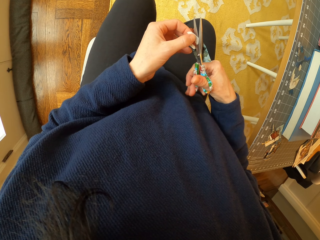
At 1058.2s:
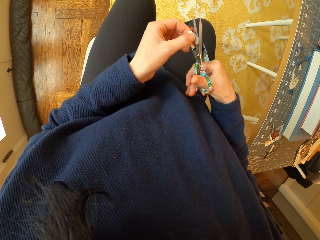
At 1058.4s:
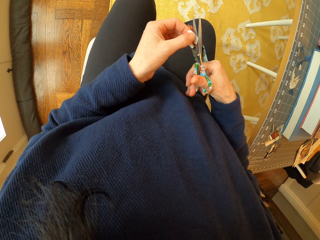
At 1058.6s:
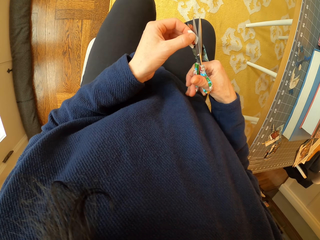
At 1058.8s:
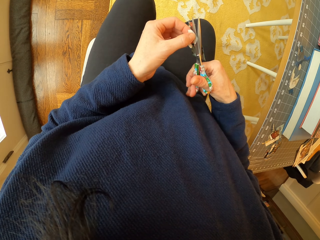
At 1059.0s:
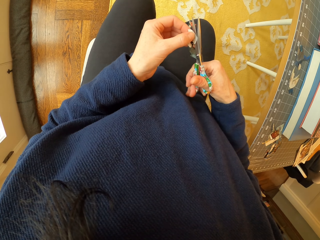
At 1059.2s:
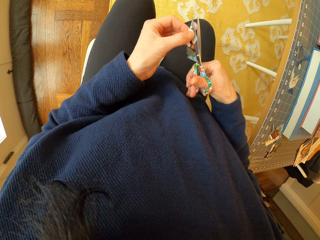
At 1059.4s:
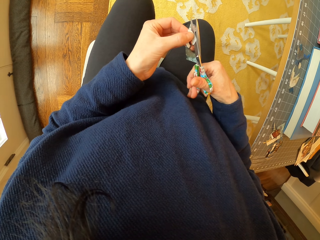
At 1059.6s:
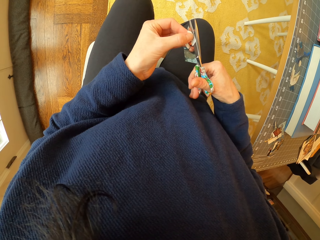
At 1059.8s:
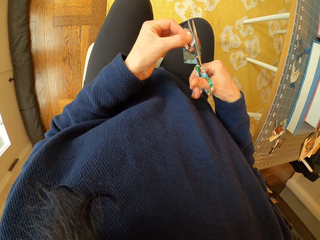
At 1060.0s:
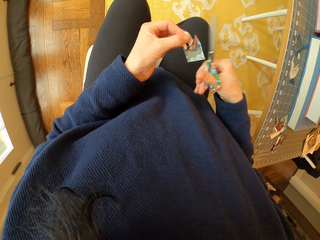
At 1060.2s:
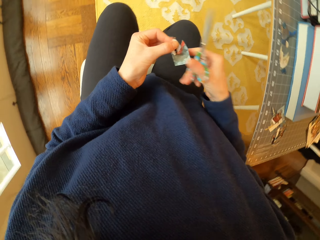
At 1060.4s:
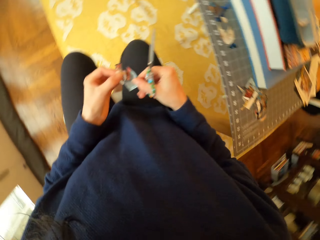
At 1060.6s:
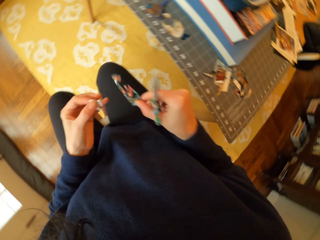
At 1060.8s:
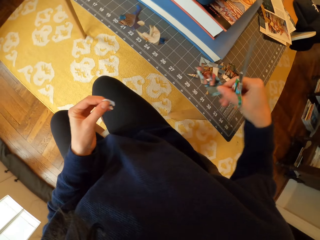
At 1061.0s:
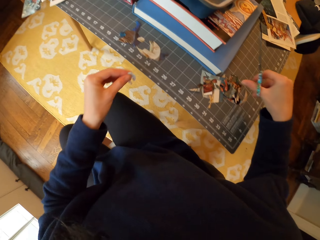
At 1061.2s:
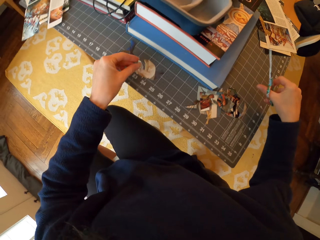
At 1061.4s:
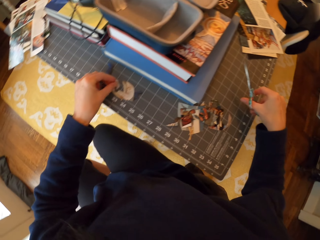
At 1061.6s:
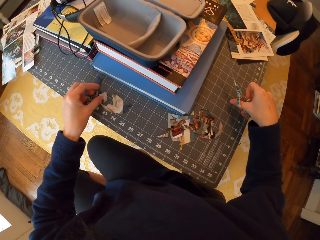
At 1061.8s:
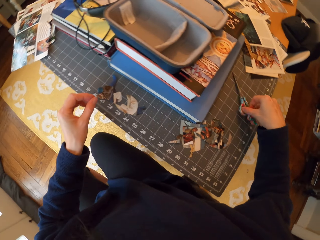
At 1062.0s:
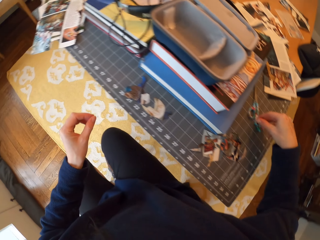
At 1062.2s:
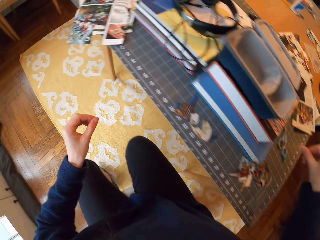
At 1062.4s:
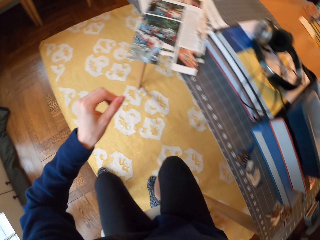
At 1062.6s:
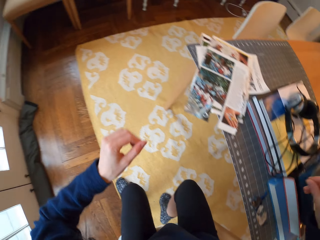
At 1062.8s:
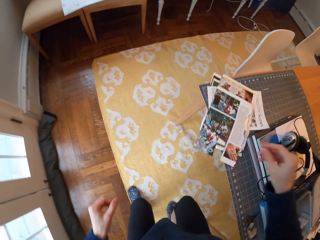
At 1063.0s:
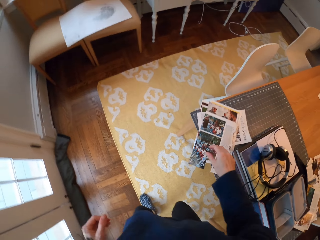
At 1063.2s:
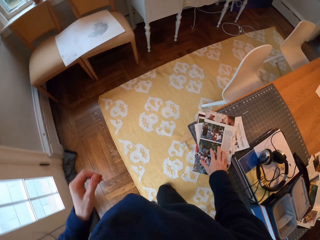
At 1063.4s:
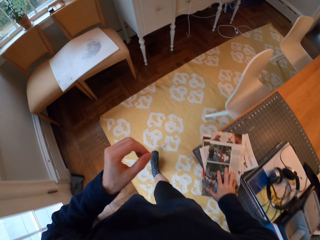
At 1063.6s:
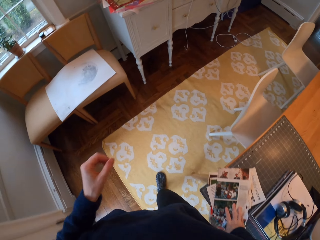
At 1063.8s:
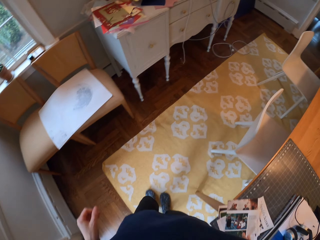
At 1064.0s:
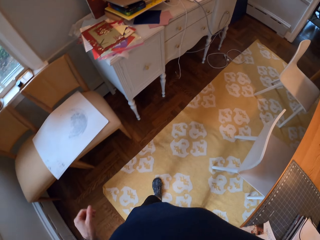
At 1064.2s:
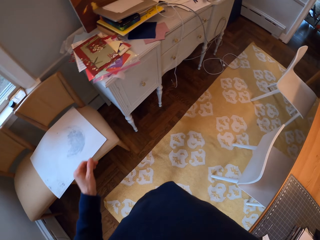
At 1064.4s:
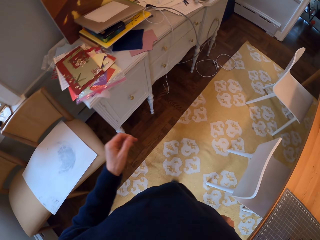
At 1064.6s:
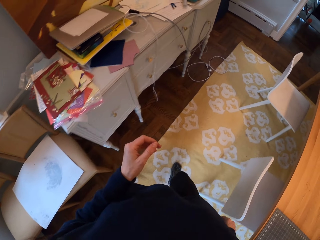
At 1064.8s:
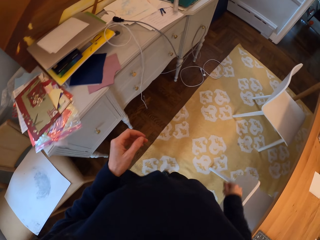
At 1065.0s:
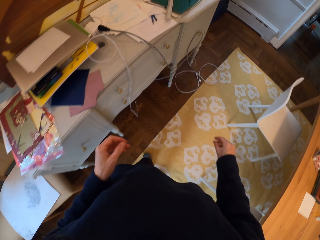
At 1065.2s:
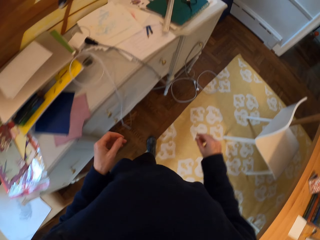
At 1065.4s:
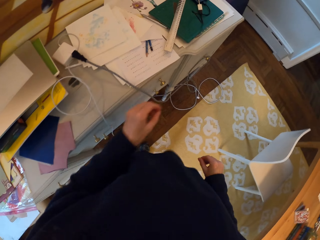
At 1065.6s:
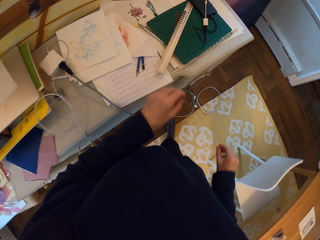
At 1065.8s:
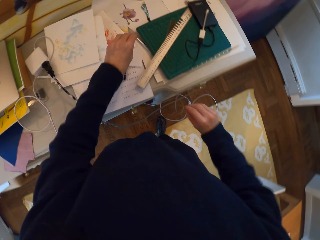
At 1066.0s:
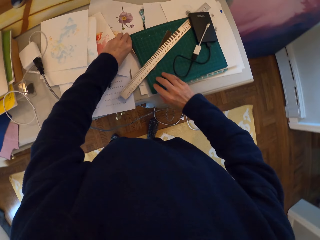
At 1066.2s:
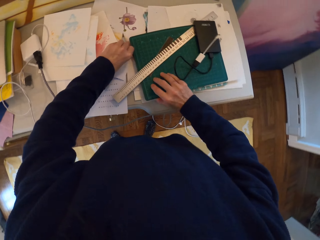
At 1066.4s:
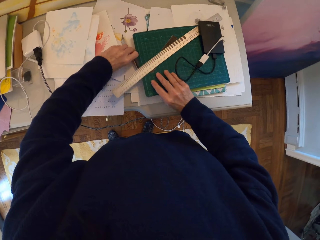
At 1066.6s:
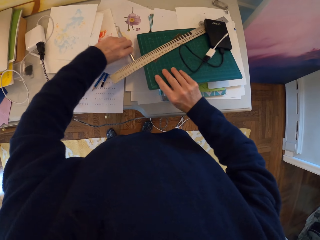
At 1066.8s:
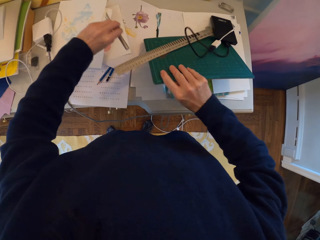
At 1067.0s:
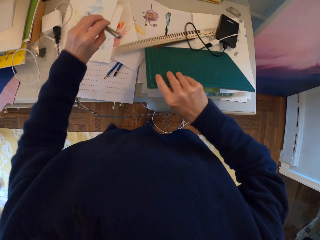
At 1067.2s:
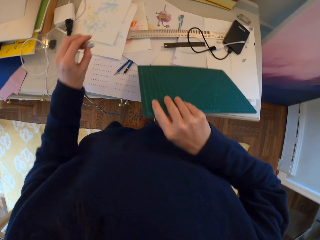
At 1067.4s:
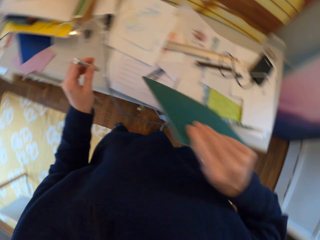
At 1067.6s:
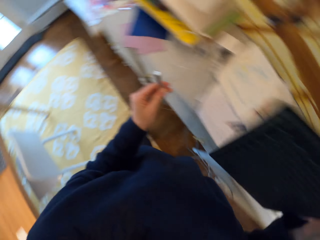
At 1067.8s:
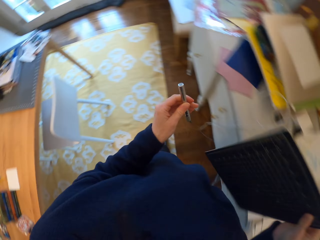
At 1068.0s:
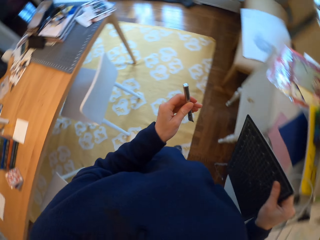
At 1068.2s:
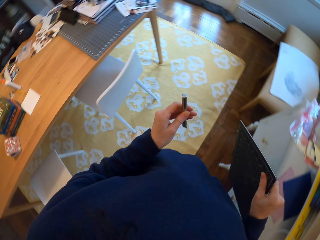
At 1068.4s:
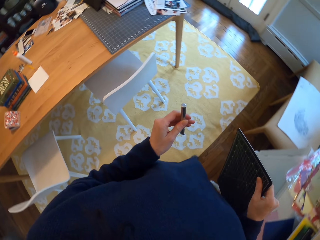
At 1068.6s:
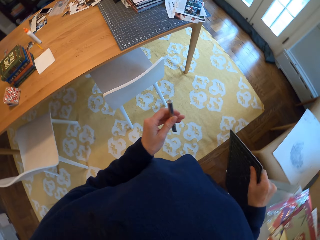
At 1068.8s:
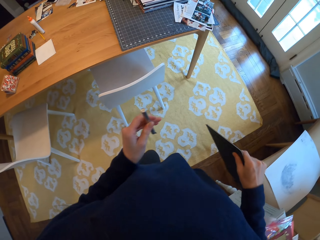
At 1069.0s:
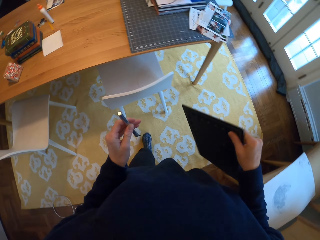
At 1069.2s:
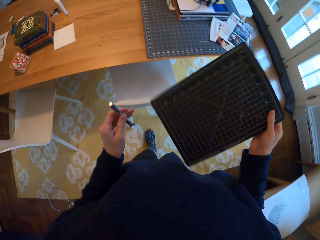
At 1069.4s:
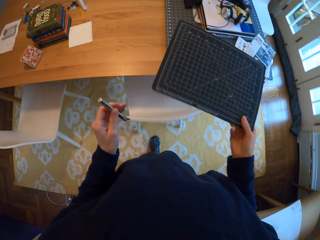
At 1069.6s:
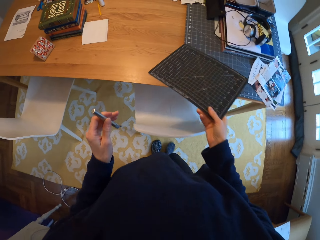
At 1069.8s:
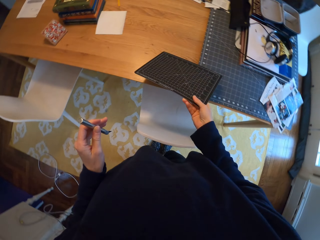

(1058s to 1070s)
The camera wearer picks up a piece of paper. They place the piece of paper on the cutting mat. They place the piece of paper on the cutting mat again. They place the scissors on the cutting mat. They walk in the room. They pick up the cutting mat and pen cutter from the table. They walk in the room.

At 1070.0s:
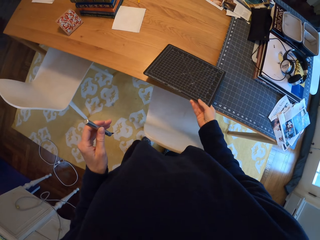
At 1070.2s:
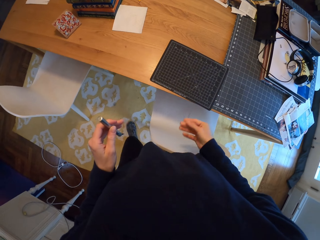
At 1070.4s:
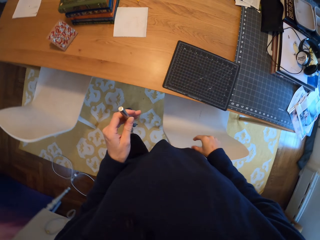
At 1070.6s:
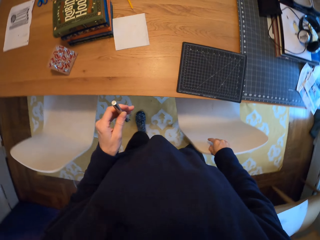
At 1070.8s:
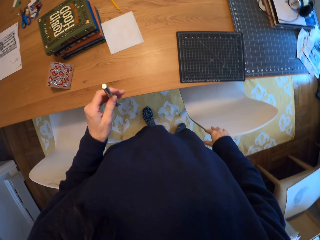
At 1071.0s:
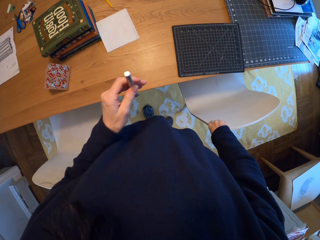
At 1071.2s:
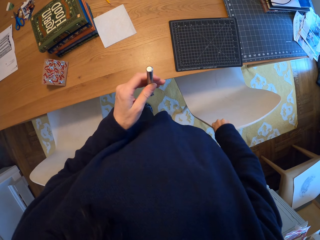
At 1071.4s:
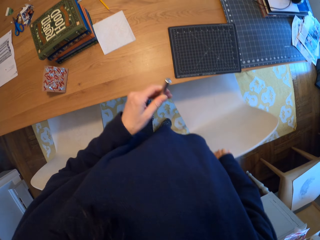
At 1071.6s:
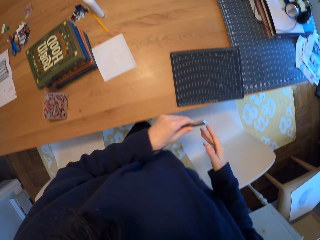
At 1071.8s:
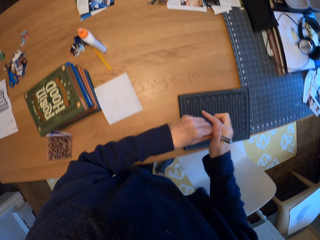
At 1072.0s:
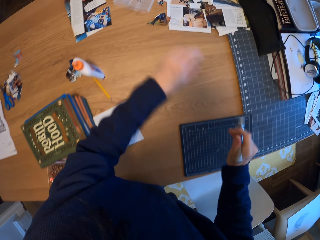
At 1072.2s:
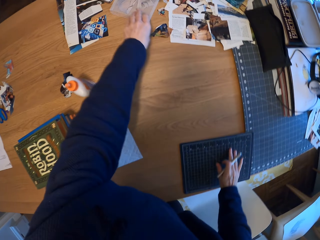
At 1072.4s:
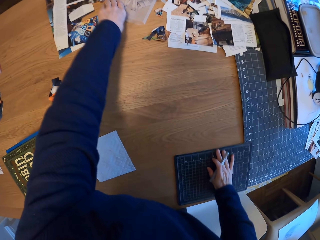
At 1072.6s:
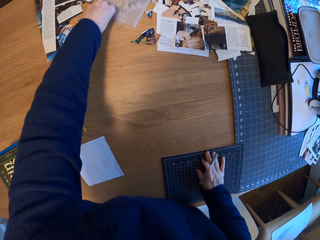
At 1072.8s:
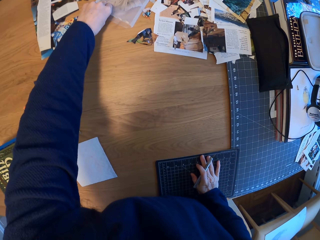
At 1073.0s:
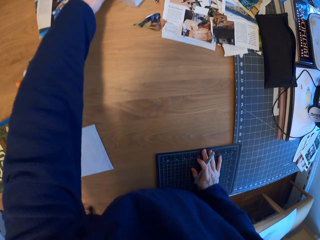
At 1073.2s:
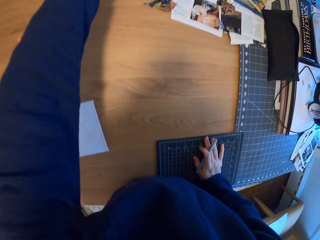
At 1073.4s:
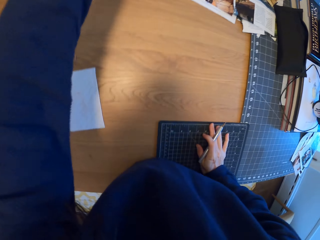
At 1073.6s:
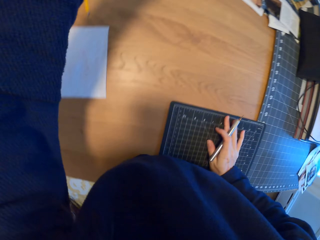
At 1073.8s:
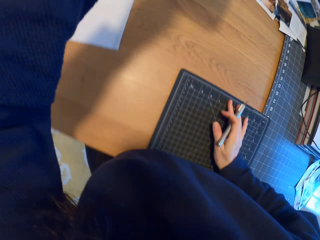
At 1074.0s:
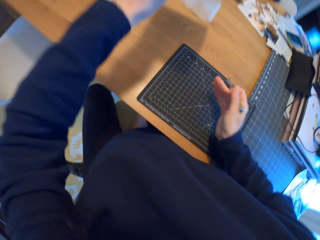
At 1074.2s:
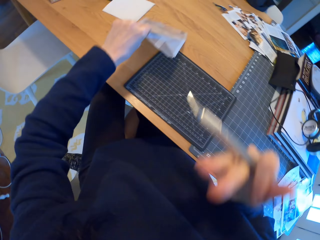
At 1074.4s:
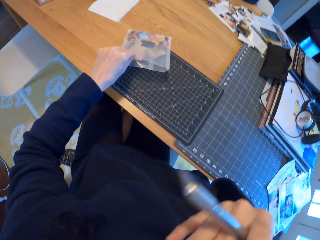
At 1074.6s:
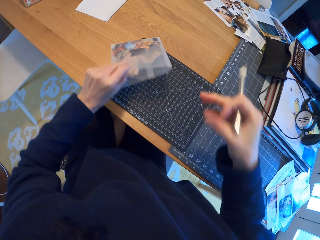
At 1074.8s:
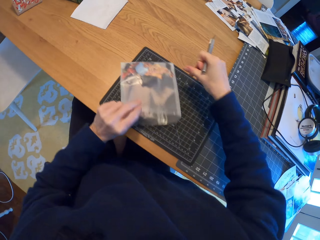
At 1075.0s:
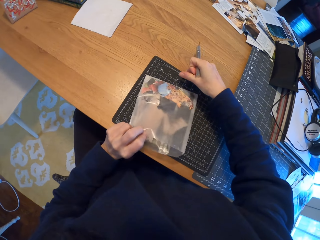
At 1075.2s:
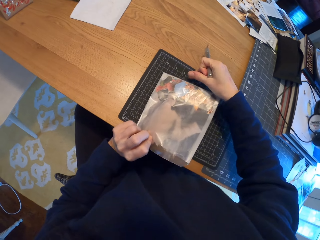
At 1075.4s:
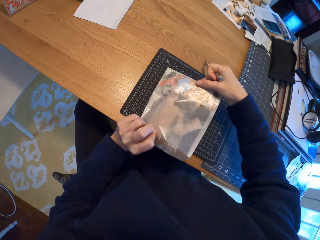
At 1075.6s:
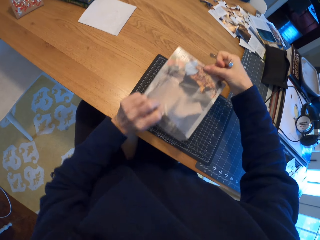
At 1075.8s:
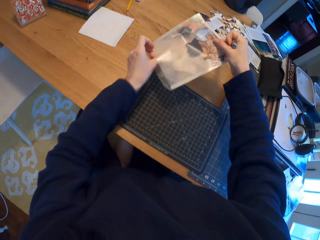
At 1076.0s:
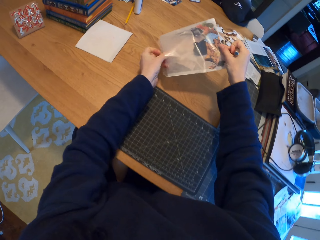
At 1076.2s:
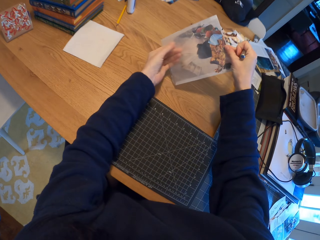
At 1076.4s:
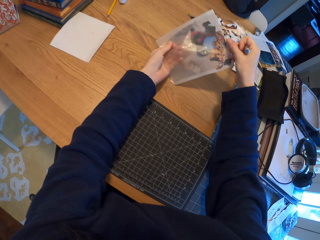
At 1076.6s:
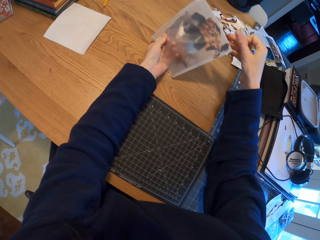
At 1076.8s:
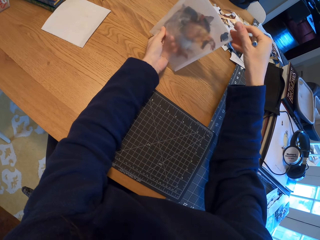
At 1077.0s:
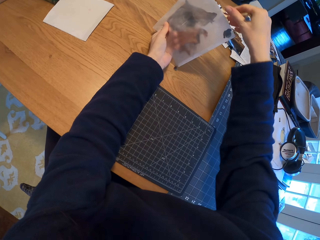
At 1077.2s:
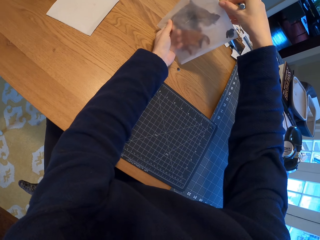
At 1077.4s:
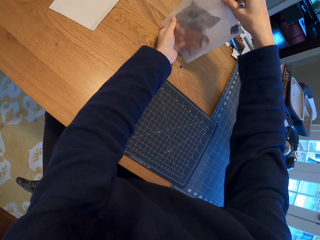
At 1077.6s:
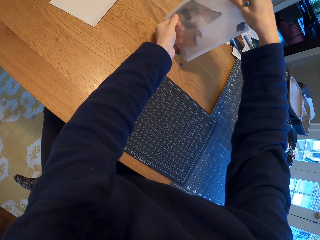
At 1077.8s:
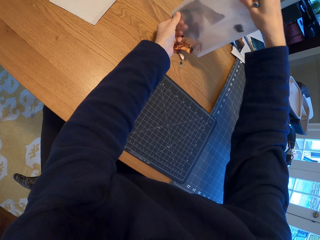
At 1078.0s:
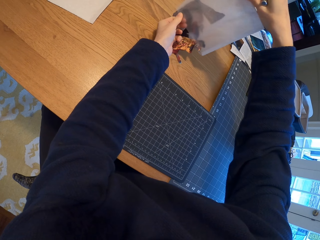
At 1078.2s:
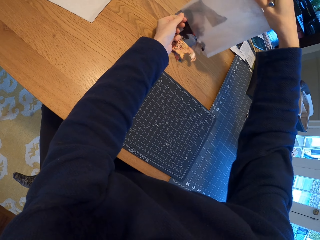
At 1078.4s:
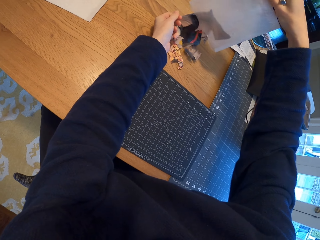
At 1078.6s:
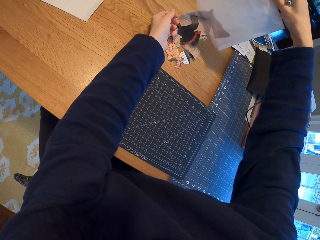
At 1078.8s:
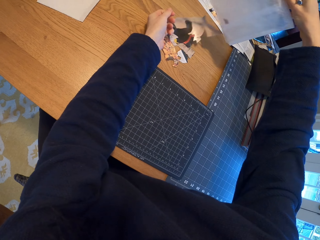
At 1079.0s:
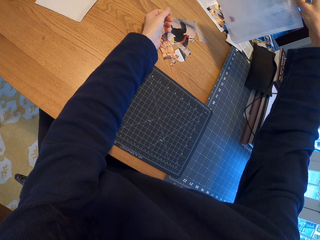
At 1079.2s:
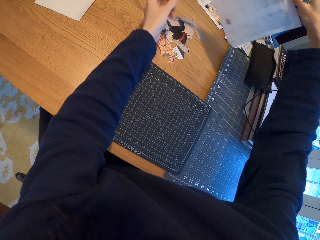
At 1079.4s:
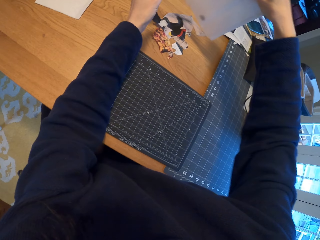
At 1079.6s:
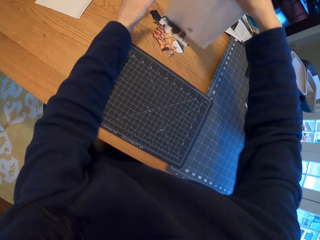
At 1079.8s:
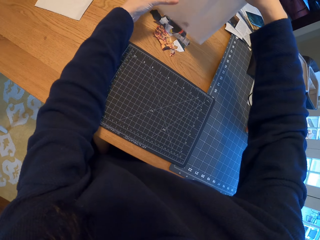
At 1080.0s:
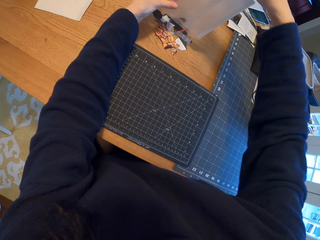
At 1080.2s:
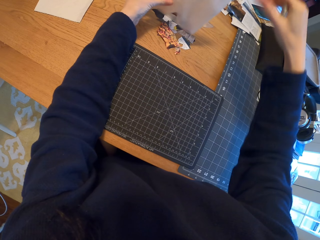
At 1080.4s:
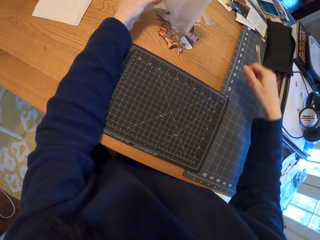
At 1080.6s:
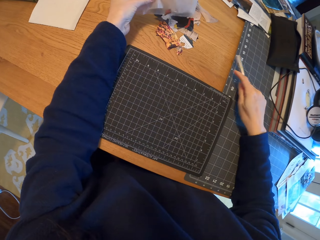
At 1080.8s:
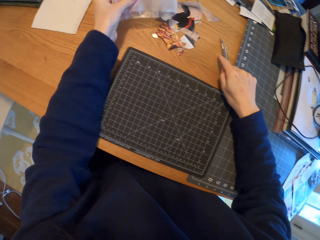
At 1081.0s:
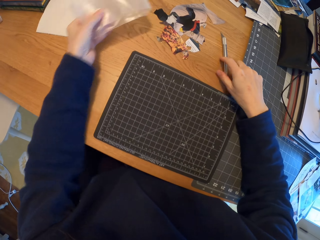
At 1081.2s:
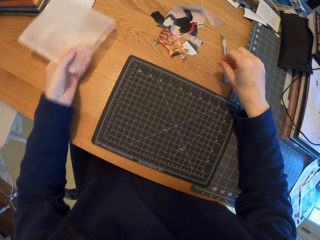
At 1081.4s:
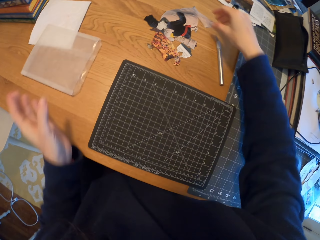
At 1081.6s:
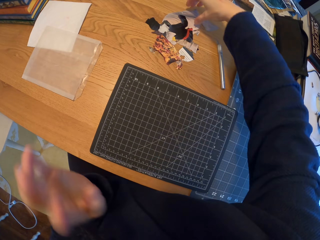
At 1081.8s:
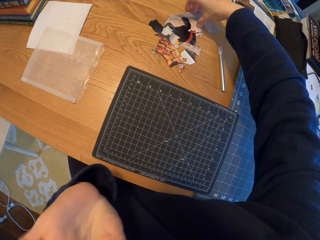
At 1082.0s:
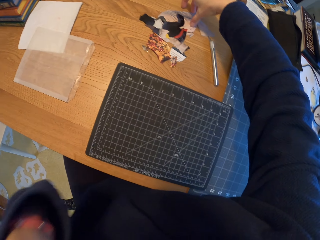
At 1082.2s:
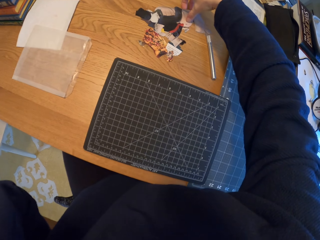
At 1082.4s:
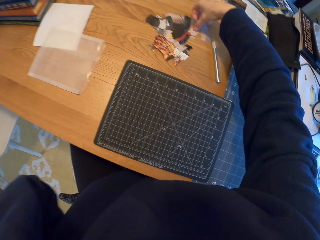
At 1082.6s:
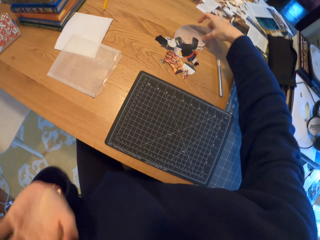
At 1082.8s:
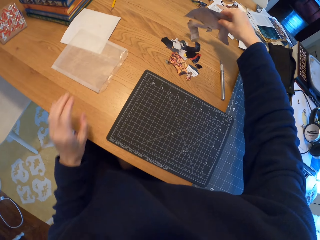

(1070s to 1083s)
The camera wearer places the cutting mat on the table. They pull a chair. They pass the pen cutter to the right hand. They place a hand on the cutting mat. They pick up plastic paper. They sit on the chair. They move a zip bag on the table. They lick the finger. They hold the plastic paper with both hands. They pour papers on the table. They shake the plastic paper. They pass the plastic paper to the left hand. They pour paper on the table. They place the pen cutter on the table. They place the plastic paper on the table. They pick up a sketch. They scratch the body.
